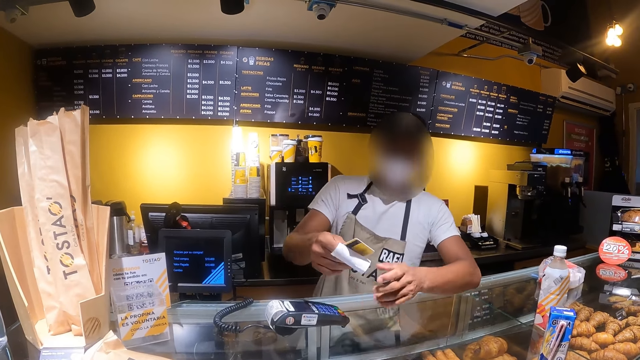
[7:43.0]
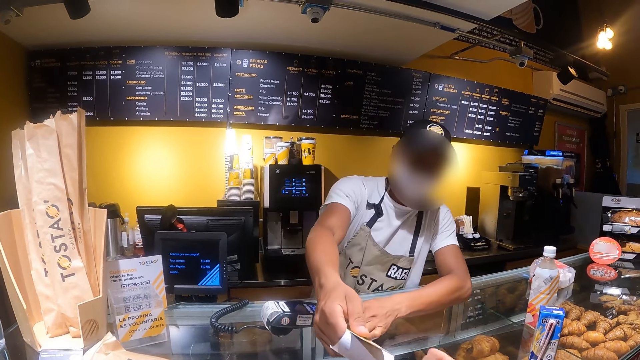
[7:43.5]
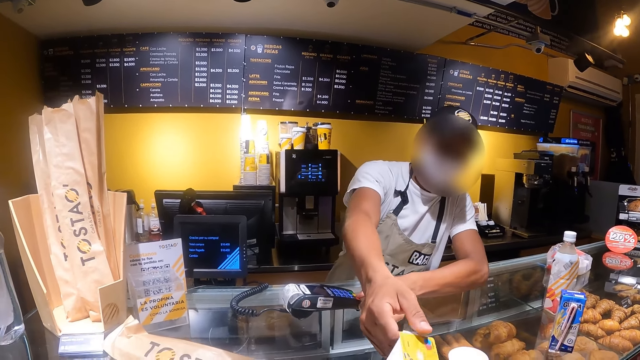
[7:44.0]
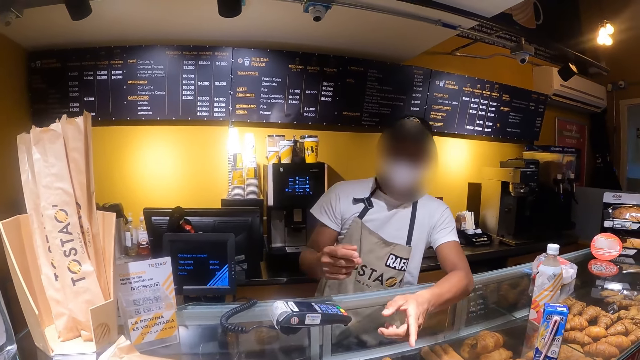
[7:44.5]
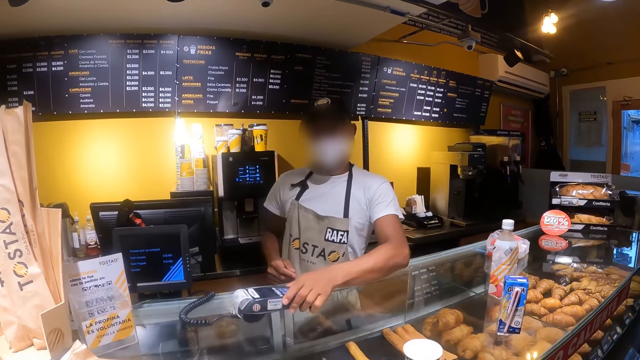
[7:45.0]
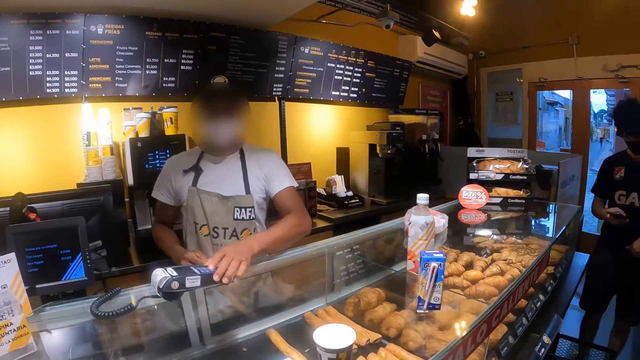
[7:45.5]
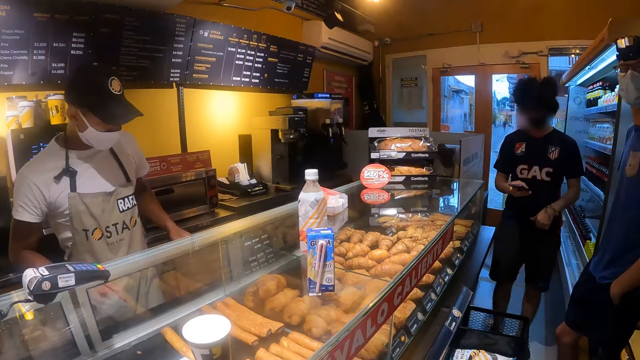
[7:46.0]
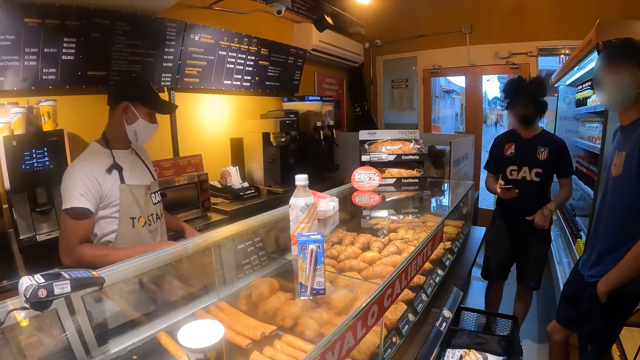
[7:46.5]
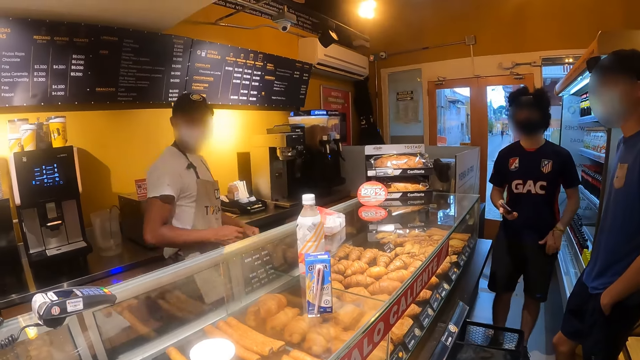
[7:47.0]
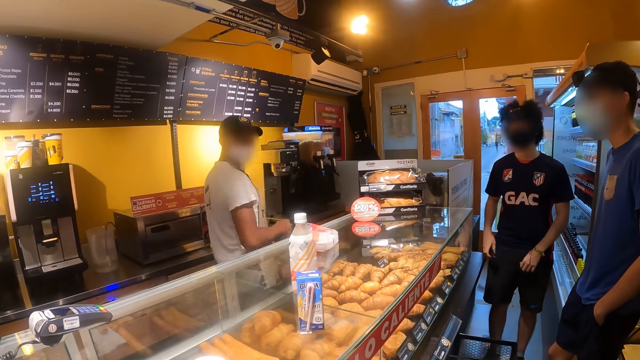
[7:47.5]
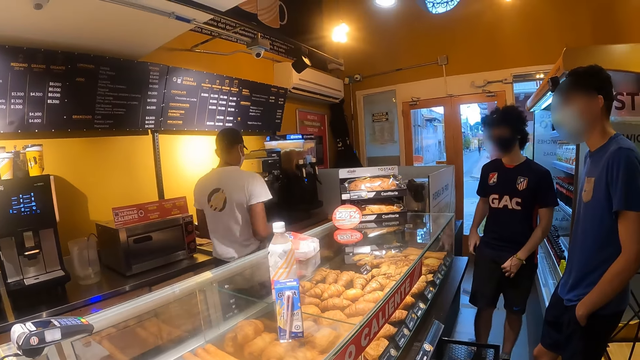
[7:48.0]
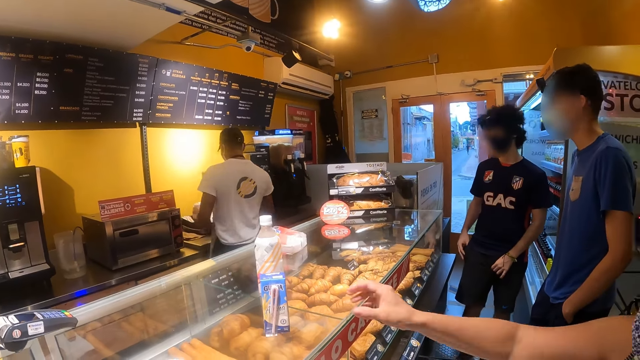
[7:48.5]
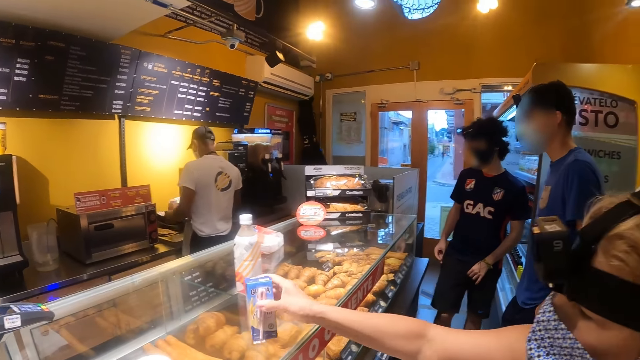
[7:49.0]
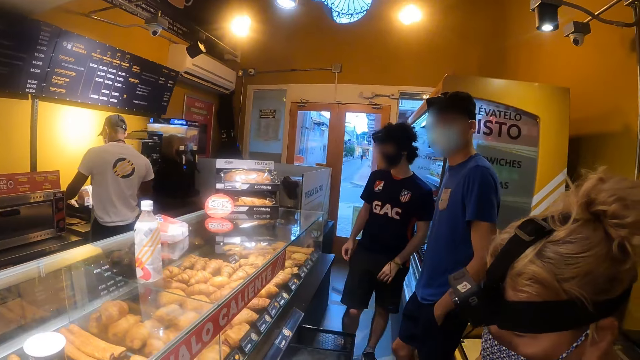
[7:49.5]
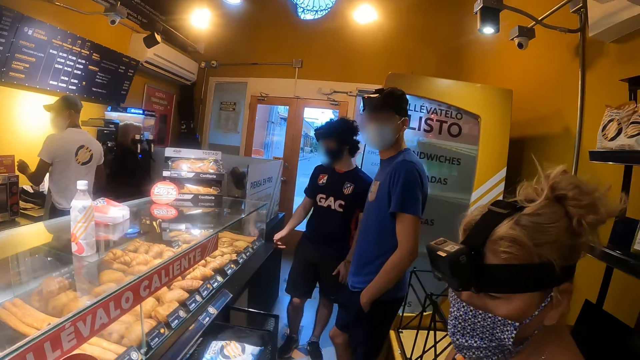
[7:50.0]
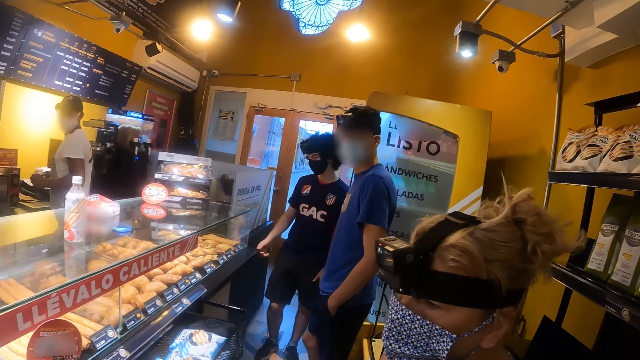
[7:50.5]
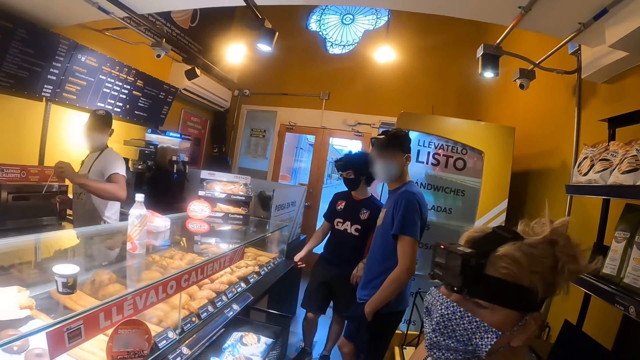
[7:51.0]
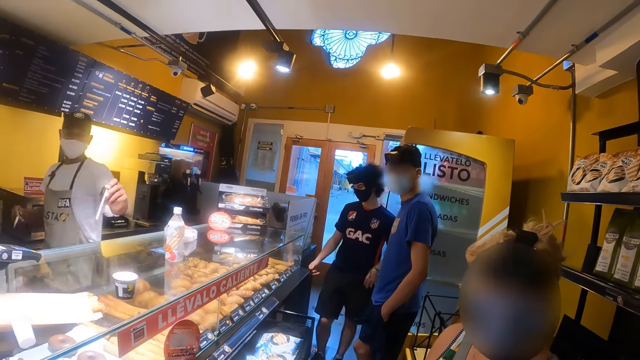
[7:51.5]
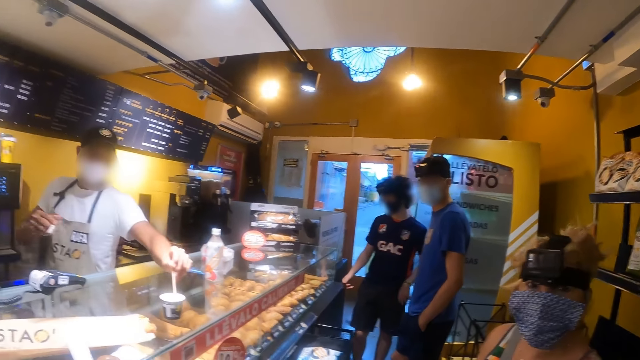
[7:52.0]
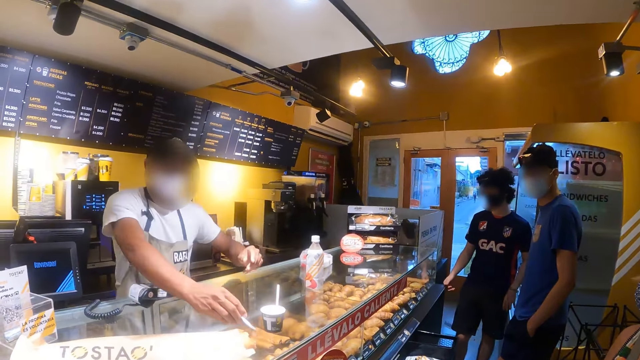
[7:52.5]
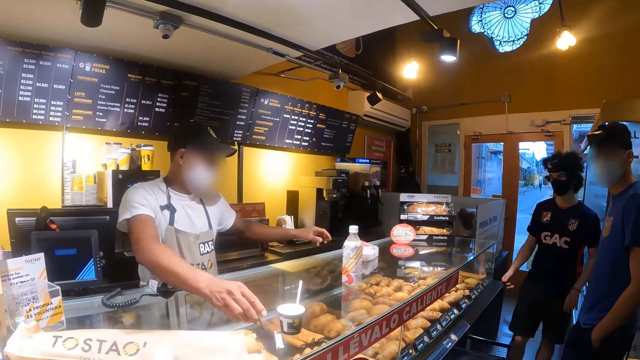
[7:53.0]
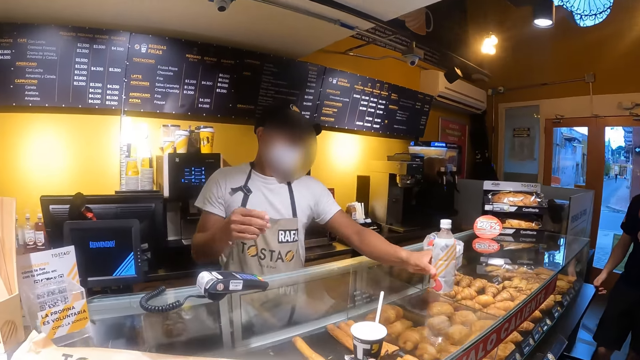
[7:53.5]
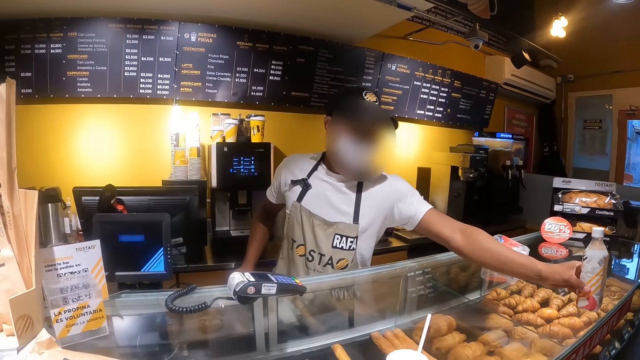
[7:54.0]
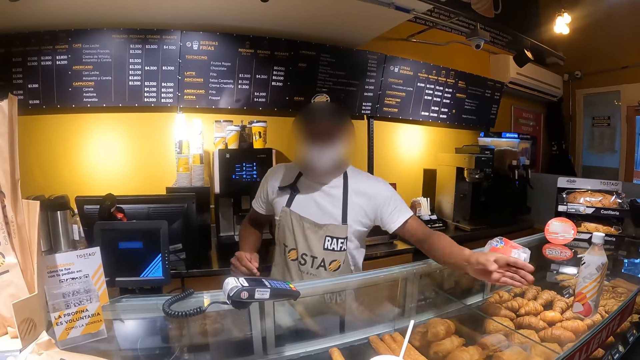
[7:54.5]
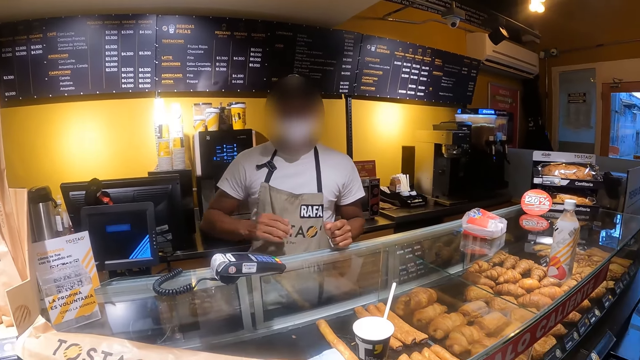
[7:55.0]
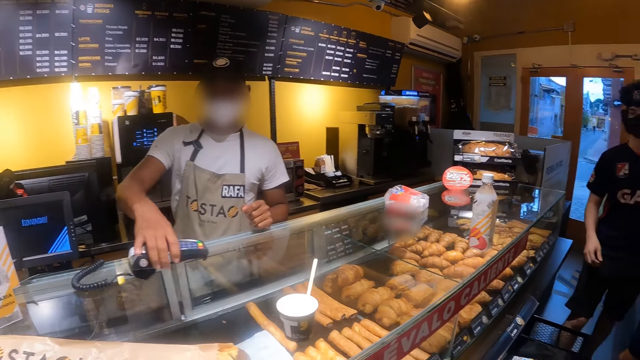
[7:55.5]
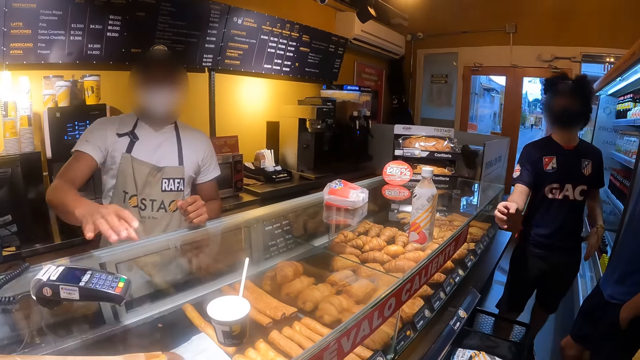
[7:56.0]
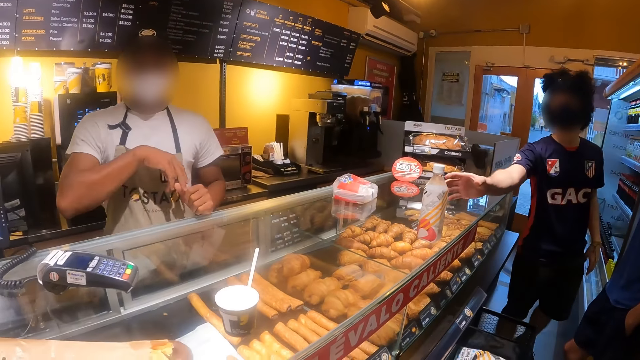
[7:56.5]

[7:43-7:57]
The cashier hands the camera wearer a card. The camera wearer looks around the room. A woman picks up a juice box from the counter and speaks to the camera wearer. The cashier places a straw in a cup.

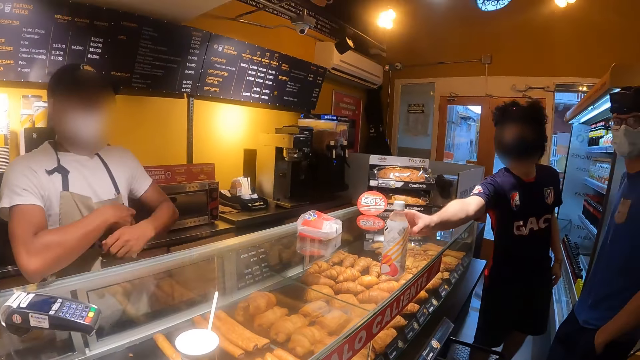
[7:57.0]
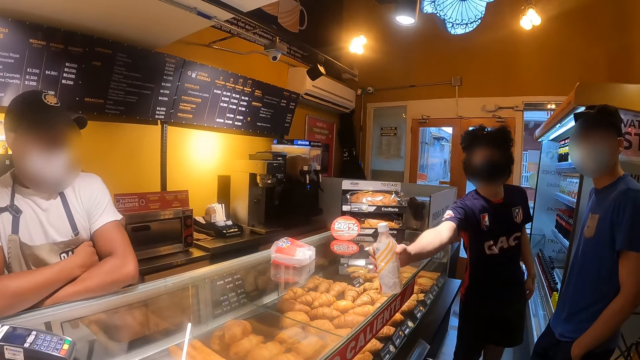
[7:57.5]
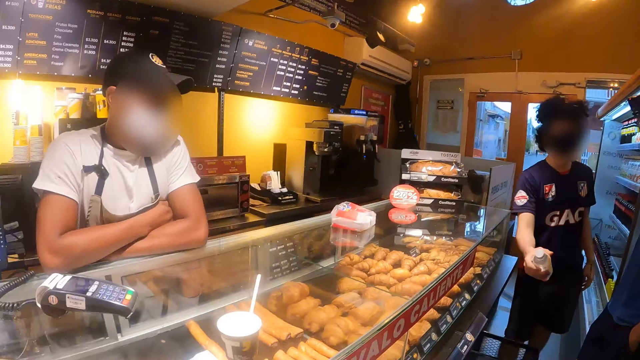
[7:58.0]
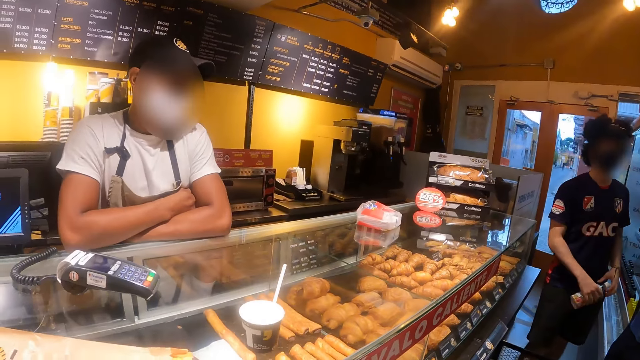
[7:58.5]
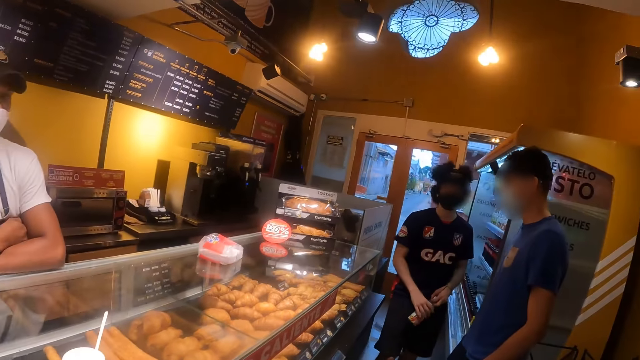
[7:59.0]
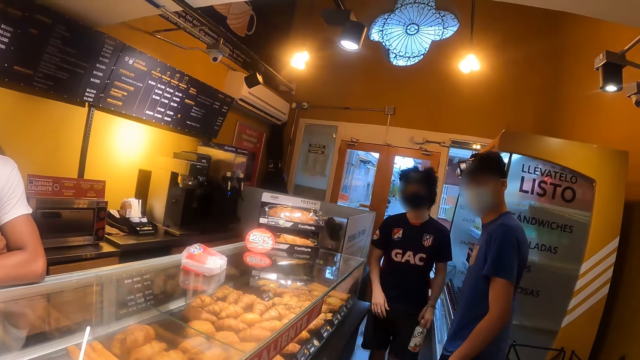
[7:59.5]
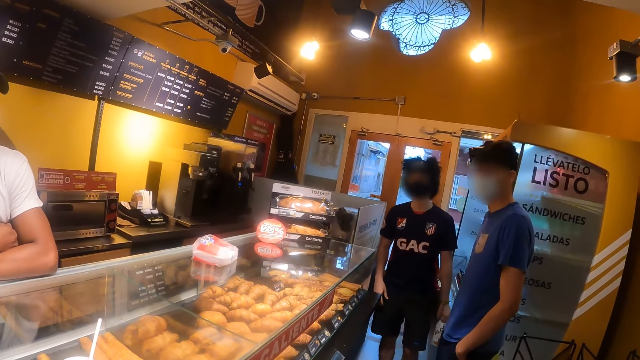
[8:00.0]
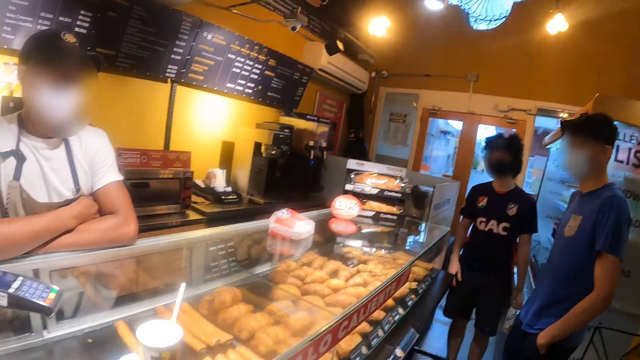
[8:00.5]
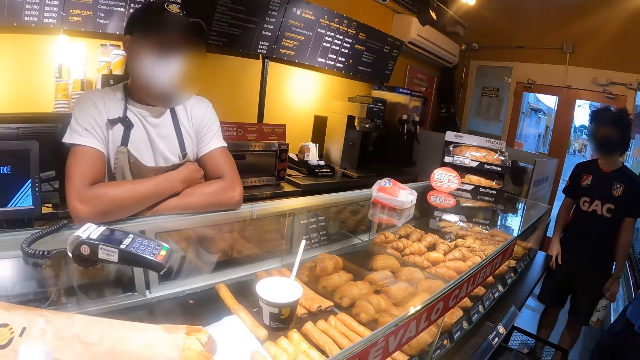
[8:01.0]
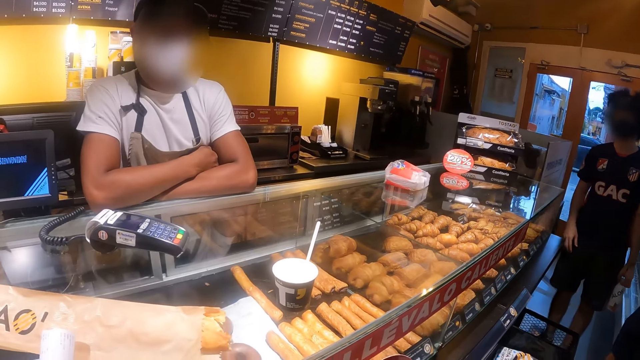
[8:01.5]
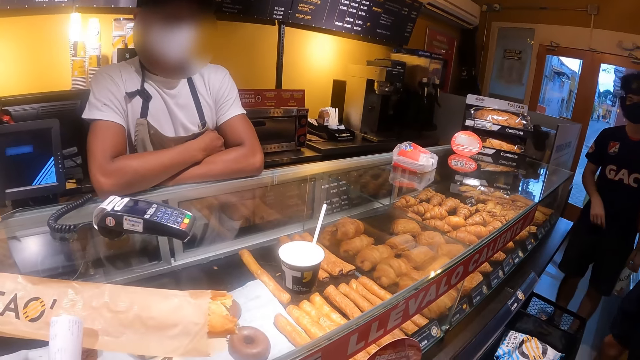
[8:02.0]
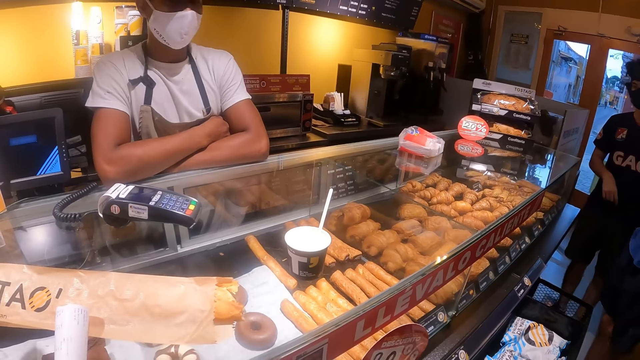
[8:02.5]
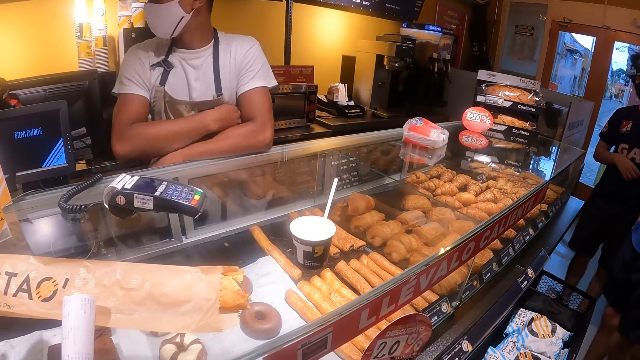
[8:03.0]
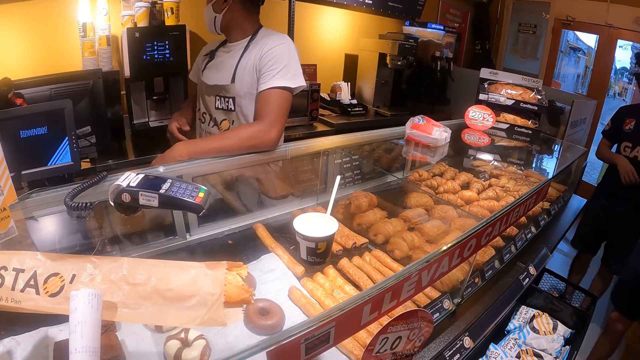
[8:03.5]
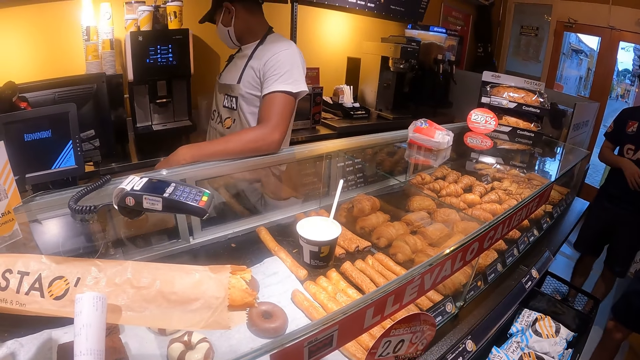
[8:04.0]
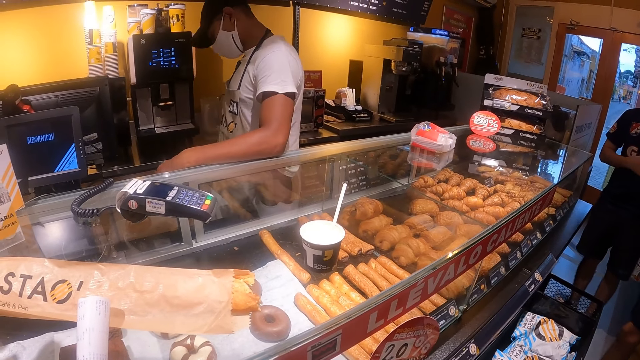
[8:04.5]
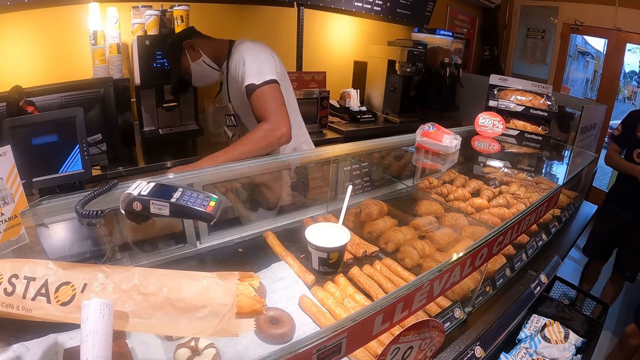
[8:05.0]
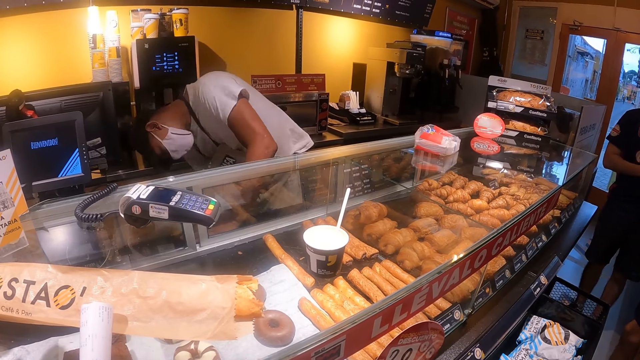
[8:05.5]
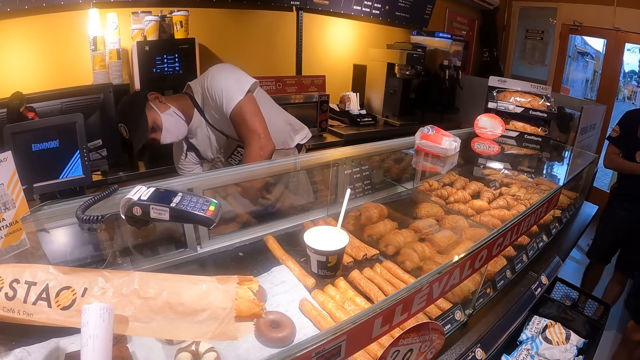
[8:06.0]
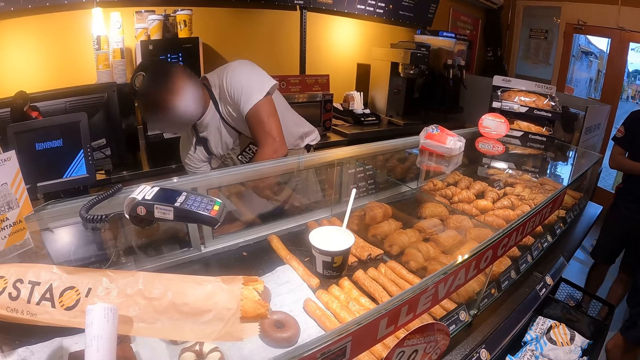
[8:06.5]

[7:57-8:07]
The camera wearer looks at a man. The man picks up a bottle from the counter. The camera wearer looks at another man and the first man. They look at a cashier. They look around the room.
